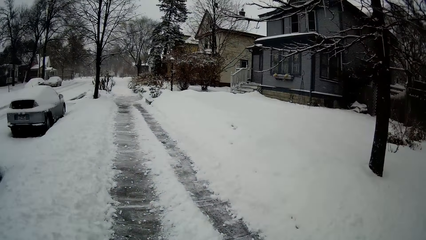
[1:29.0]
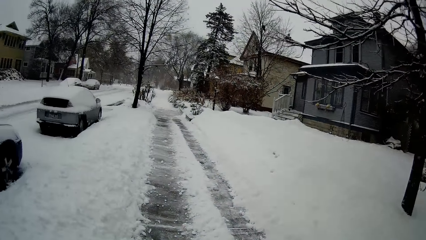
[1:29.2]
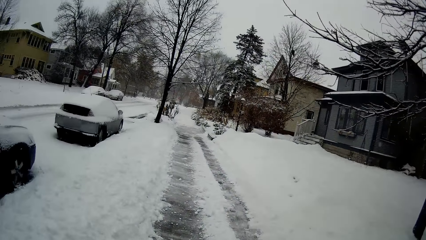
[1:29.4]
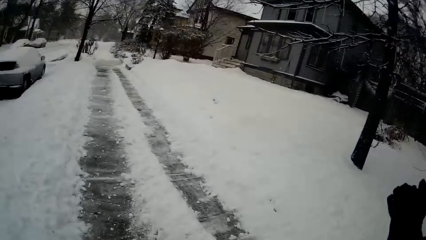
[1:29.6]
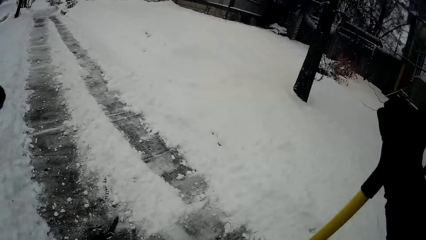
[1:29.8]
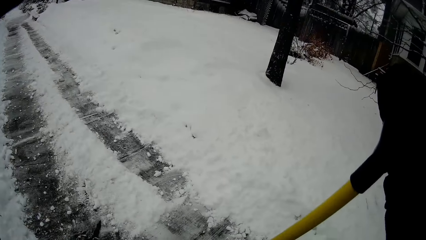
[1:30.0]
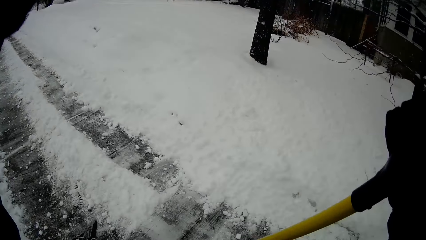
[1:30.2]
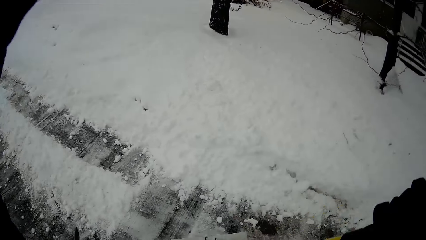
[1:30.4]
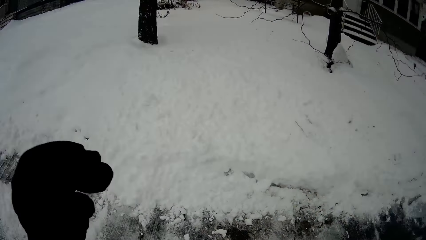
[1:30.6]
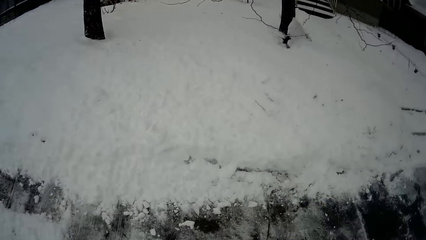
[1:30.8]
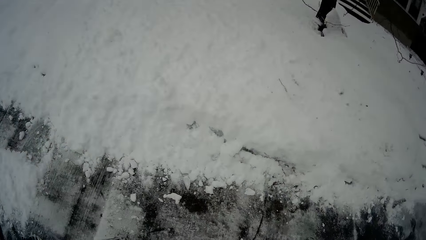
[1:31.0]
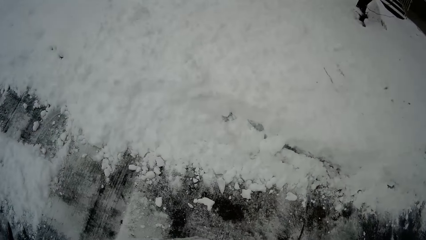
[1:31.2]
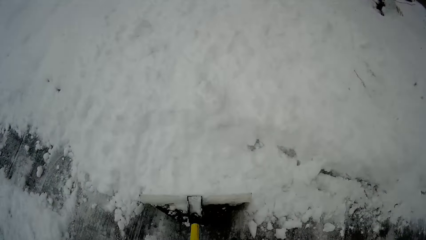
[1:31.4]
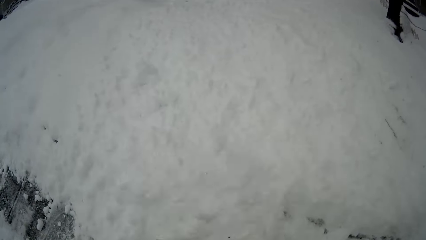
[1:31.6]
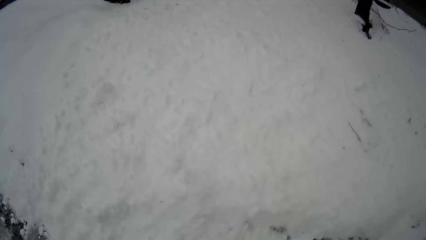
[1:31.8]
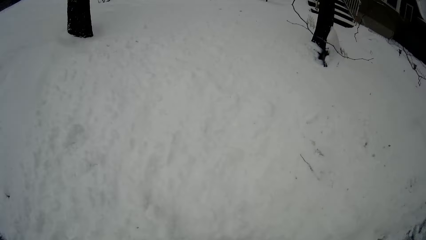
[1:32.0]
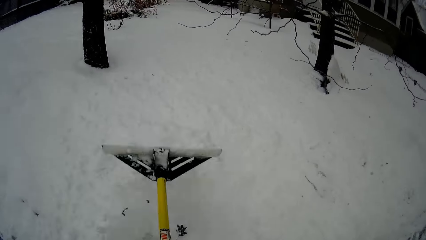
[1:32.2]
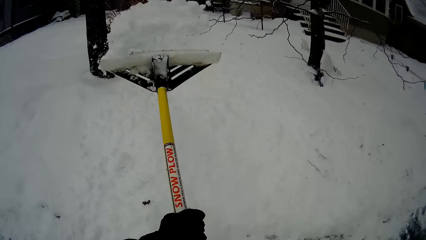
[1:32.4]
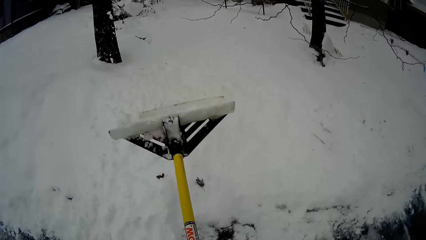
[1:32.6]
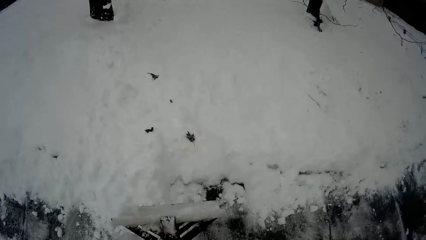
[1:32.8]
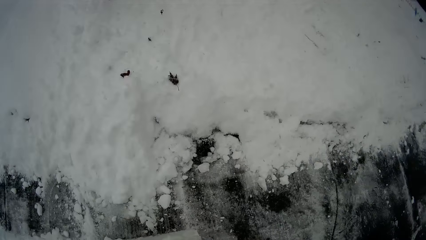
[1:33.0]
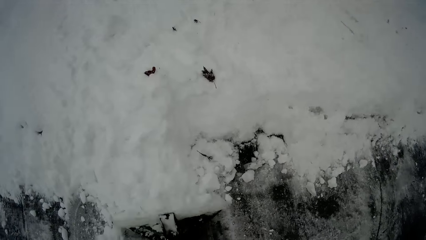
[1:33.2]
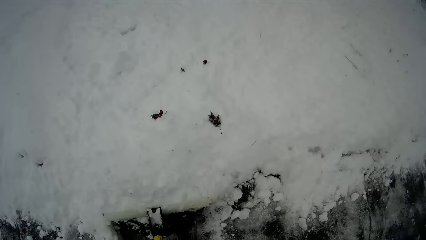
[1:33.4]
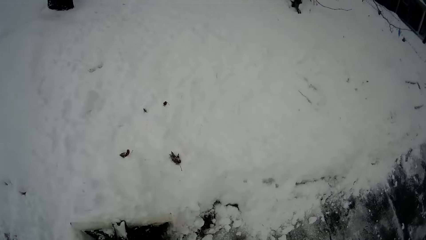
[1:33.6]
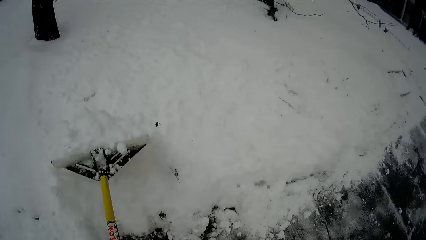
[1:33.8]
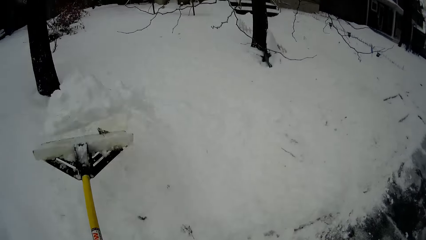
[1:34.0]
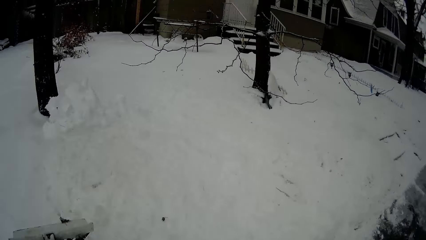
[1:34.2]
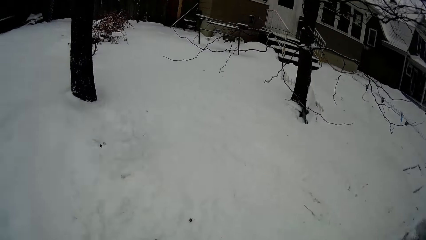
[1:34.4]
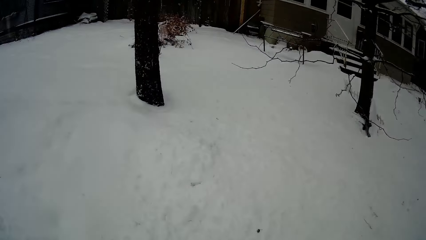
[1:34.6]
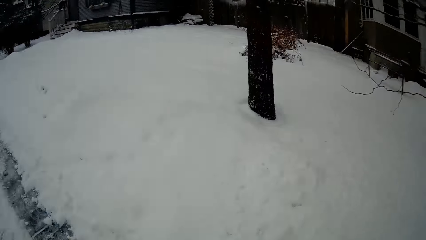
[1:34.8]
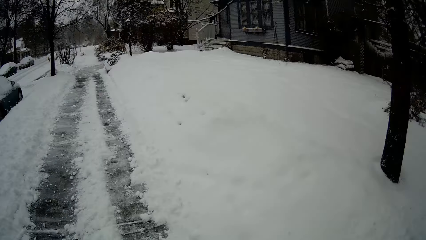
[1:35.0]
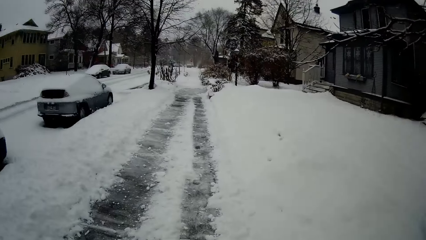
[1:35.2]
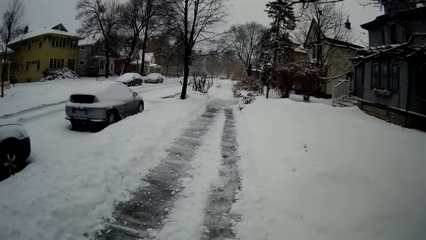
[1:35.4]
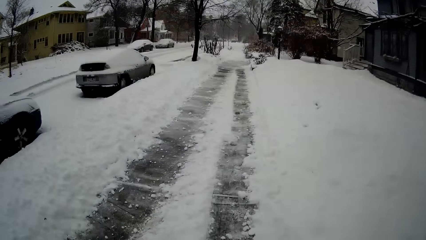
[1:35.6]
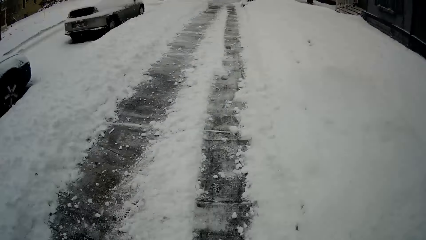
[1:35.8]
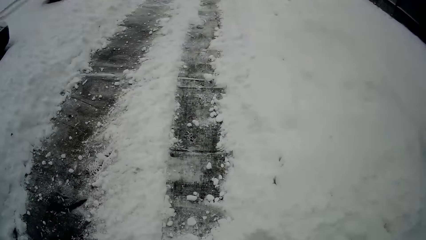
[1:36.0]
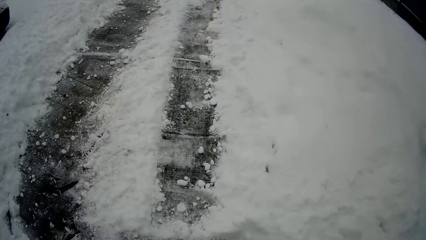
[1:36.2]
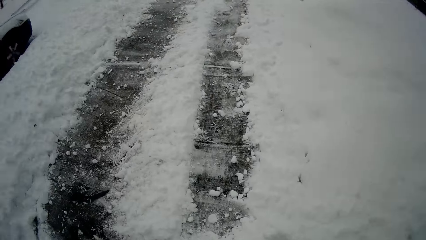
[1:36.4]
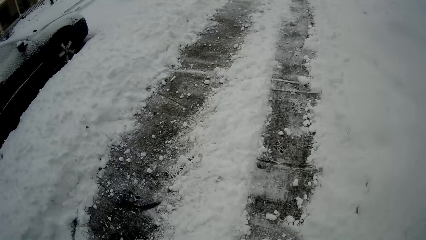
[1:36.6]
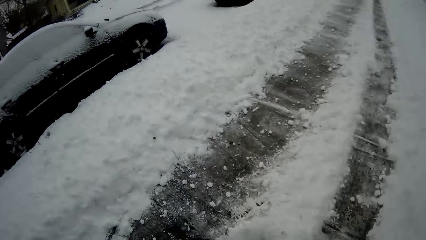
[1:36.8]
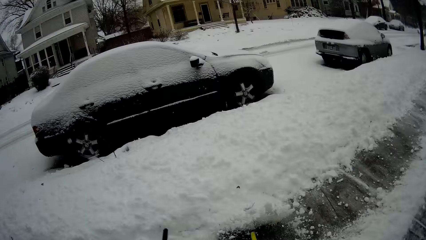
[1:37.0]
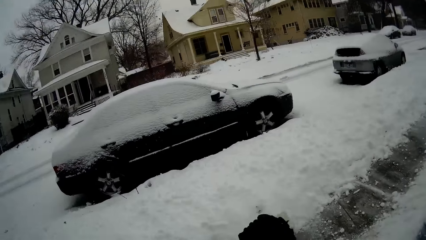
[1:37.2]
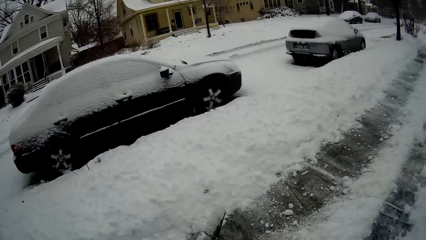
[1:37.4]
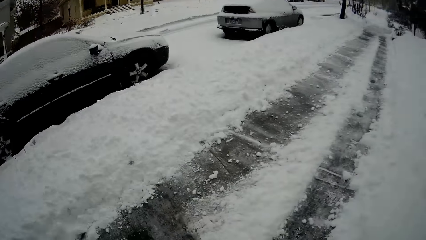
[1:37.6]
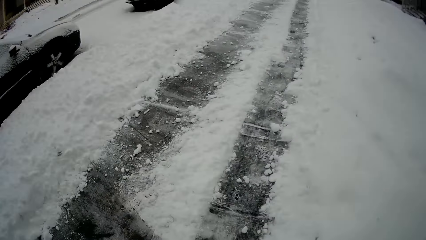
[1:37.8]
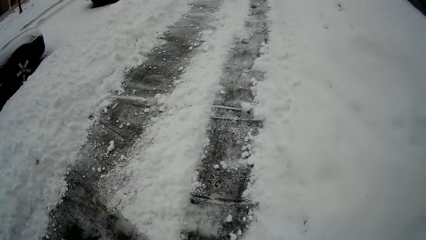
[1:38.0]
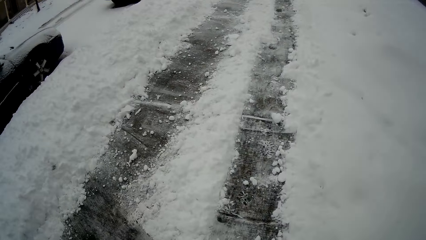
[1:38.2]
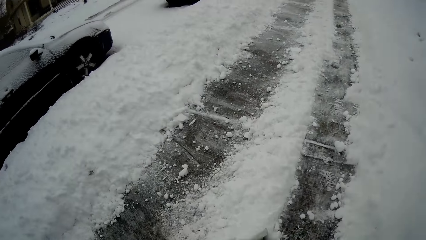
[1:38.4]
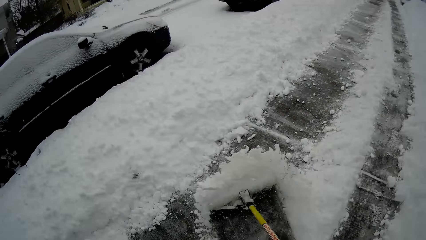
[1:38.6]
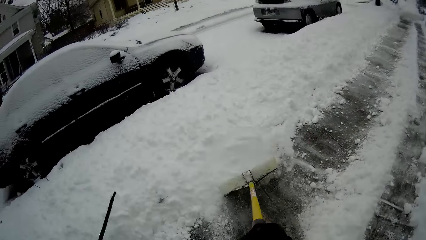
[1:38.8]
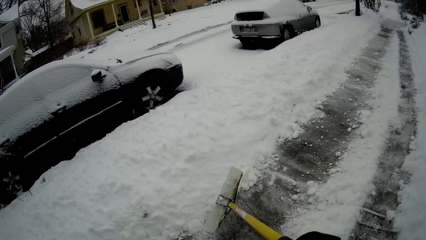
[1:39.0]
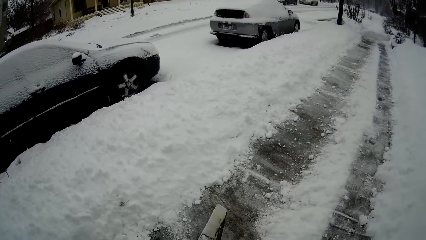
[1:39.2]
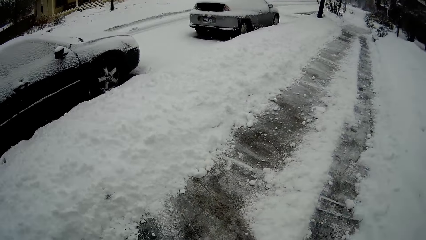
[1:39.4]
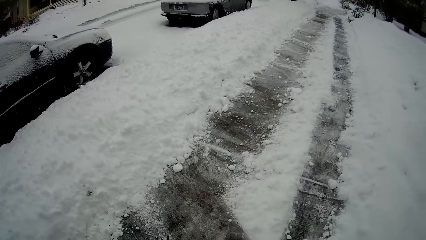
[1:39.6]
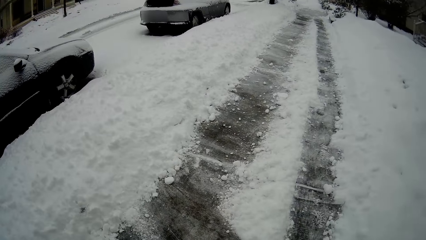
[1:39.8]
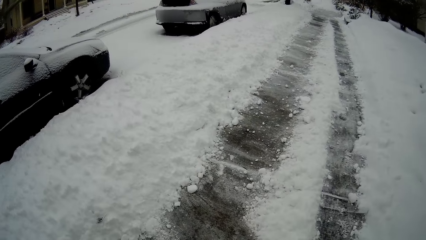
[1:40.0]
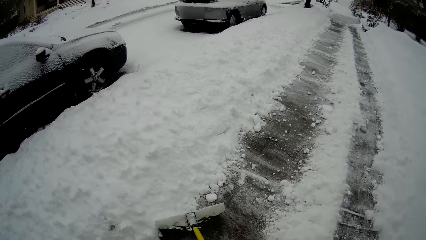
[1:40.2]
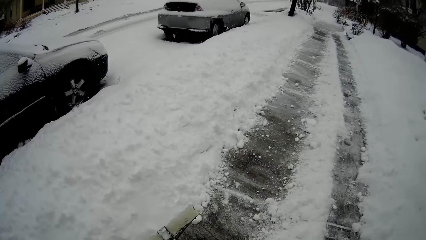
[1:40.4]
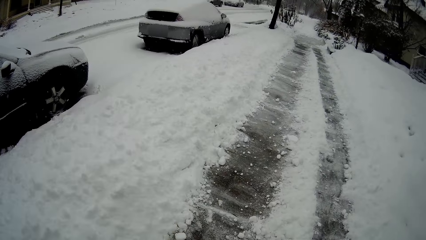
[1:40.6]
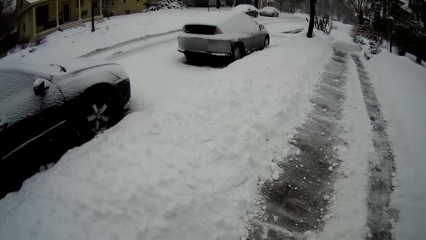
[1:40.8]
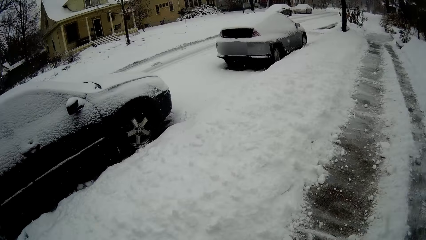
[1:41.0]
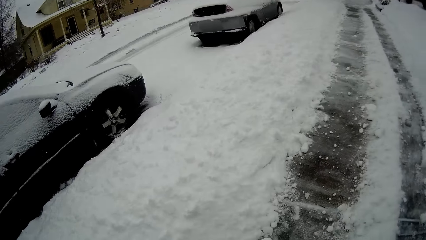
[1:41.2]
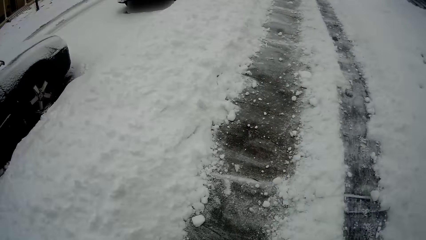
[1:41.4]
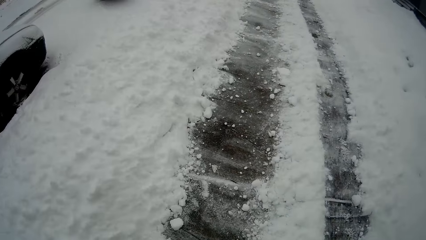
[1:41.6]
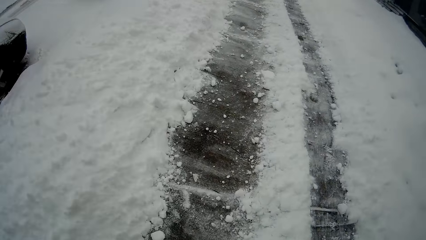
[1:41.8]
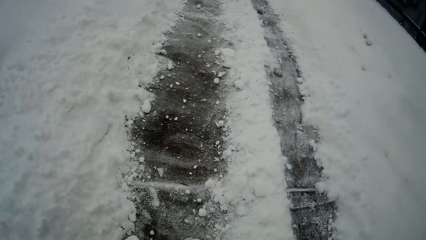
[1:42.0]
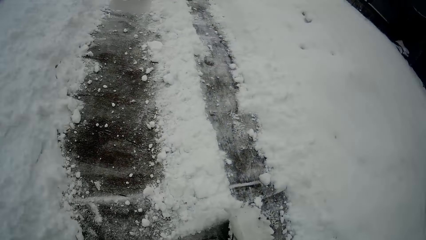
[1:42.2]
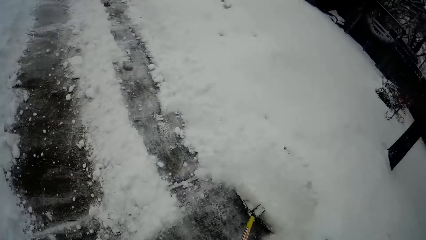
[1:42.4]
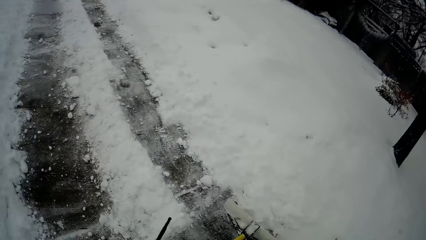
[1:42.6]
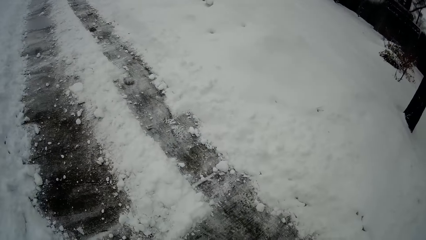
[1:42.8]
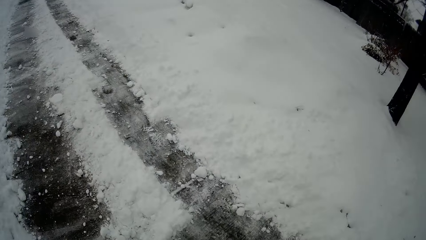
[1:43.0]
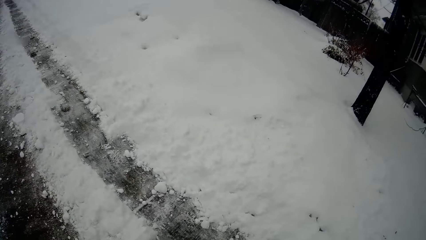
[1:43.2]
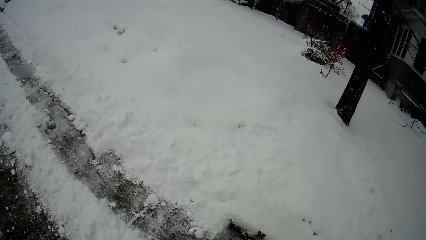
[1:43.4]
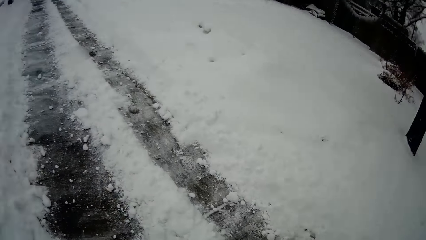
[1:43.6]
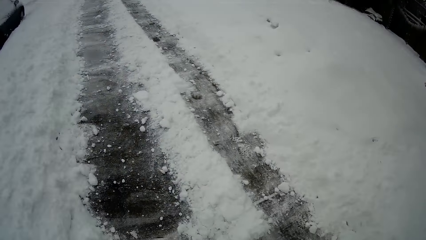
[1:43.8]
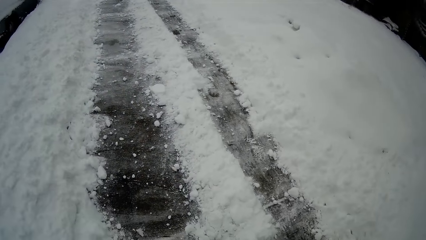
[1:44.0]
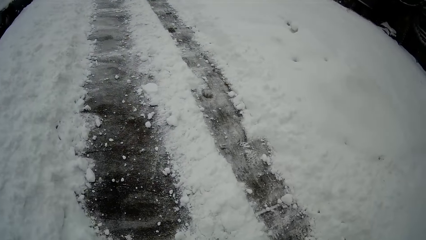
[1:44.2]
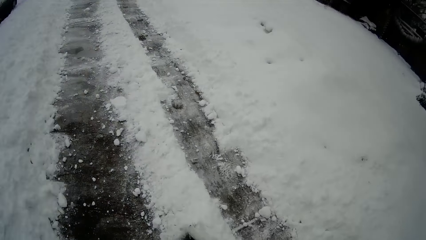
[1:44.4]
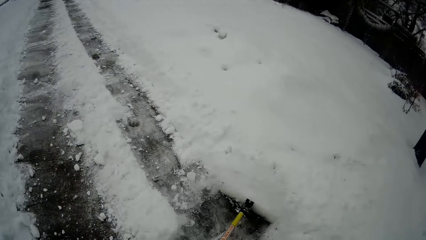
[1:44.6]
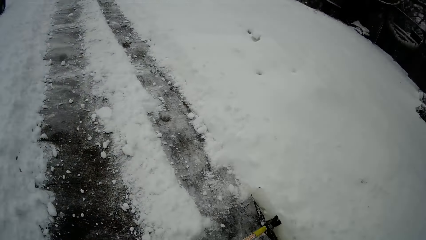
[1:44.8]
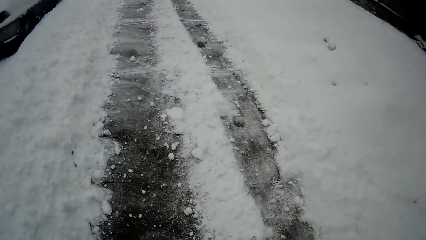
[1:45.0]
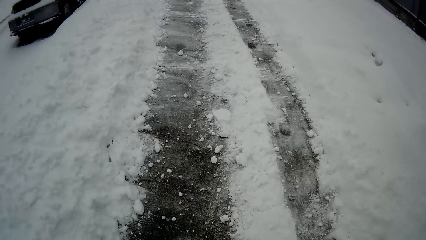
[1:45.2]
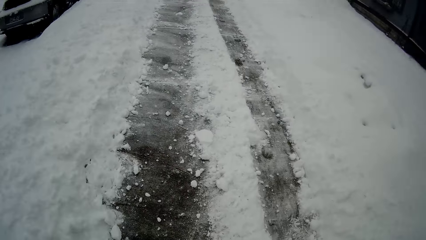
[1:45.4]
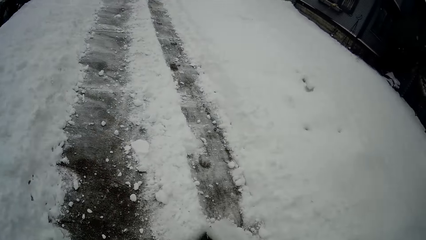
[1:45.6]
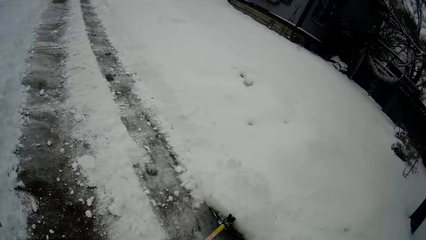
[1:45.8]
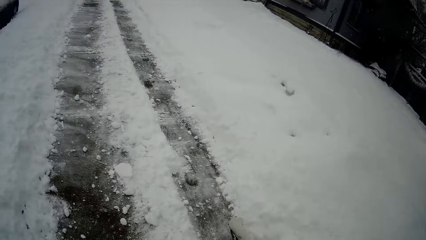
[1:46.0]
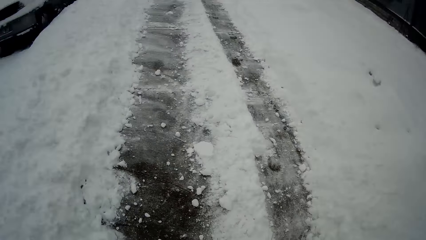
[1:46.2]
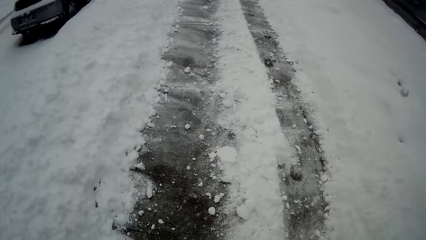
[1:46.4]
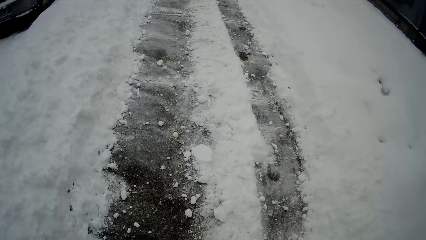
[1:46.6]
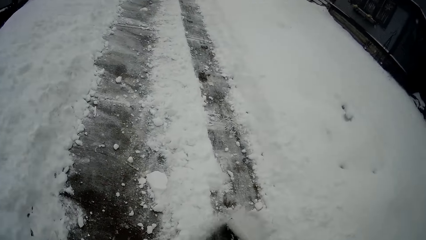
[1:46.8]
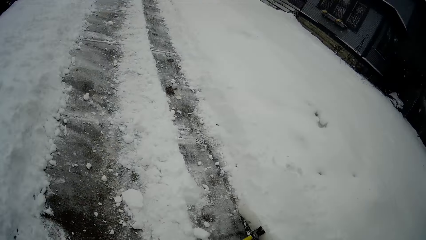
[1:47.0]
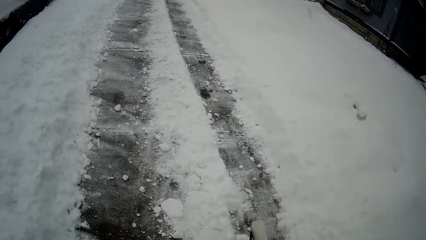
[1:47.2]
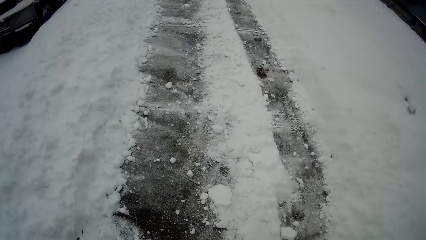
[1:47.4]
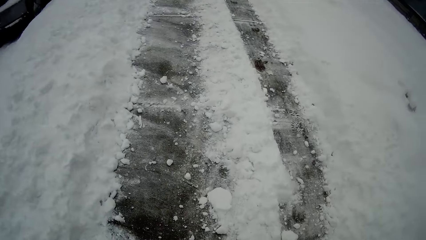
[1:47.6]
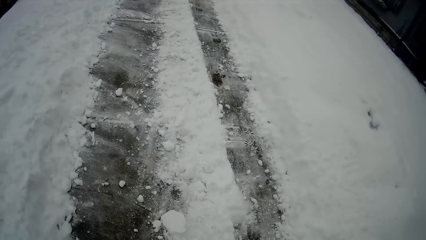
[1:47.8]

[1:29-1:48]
The camera wearer looks around the road. They clear snow on the road with a snow pusher shovel. They collect snow with the snow shovel. They throw snow with the snow shovel. They look around the road. They push snow with the snow shovel. They clear snow on the road with the snow pusher shovel.
